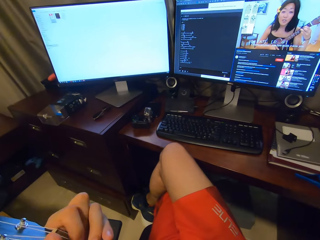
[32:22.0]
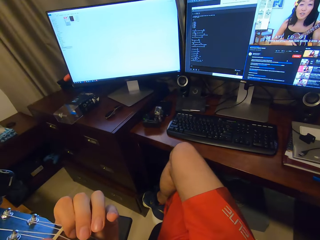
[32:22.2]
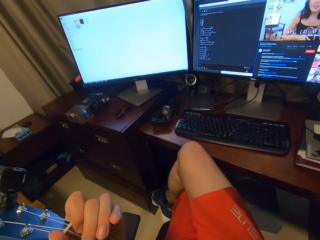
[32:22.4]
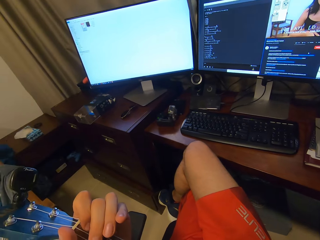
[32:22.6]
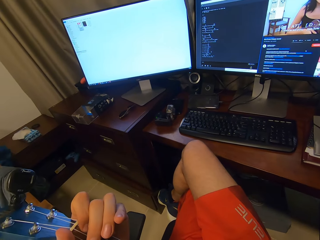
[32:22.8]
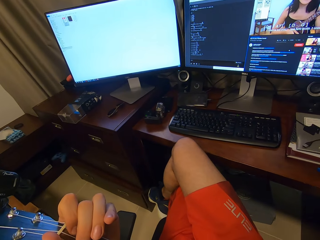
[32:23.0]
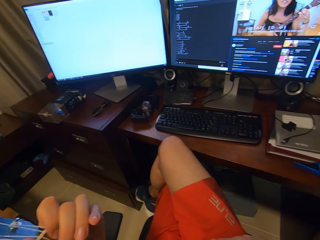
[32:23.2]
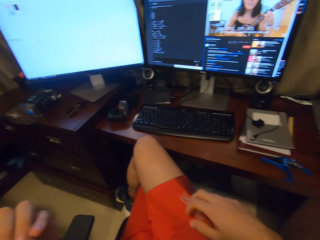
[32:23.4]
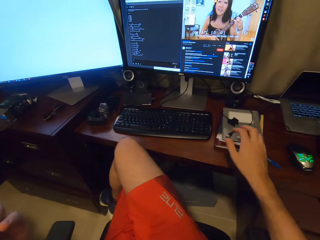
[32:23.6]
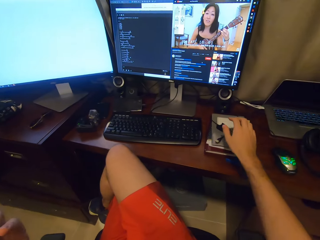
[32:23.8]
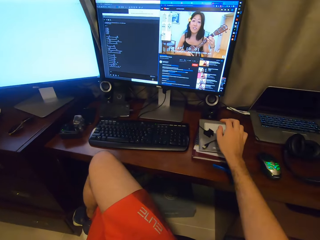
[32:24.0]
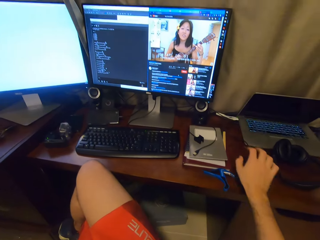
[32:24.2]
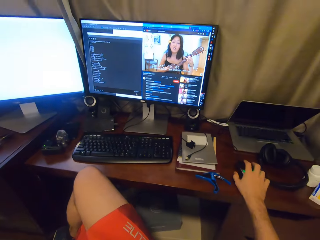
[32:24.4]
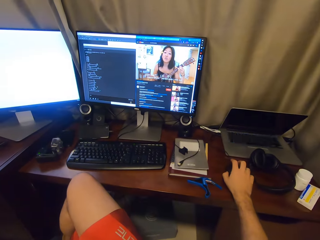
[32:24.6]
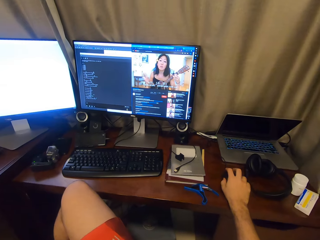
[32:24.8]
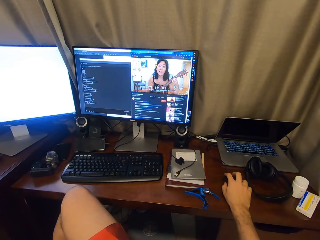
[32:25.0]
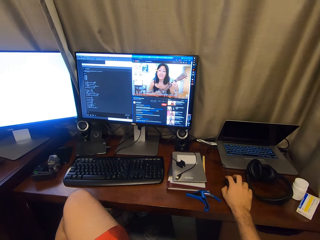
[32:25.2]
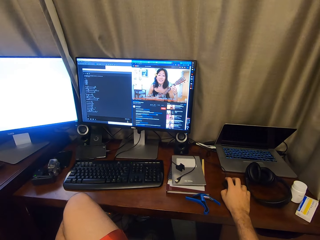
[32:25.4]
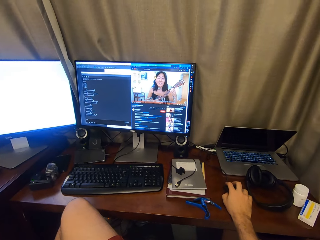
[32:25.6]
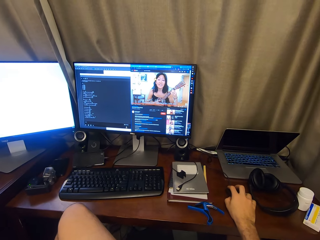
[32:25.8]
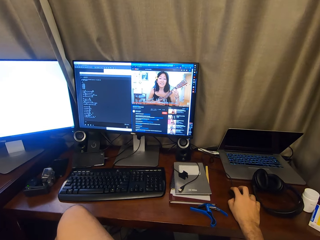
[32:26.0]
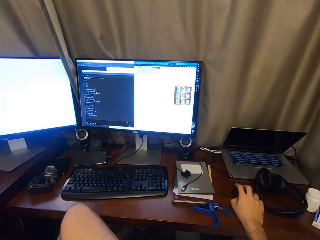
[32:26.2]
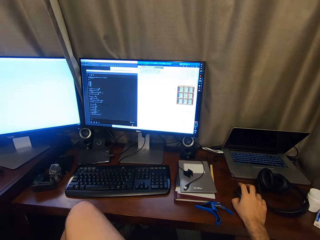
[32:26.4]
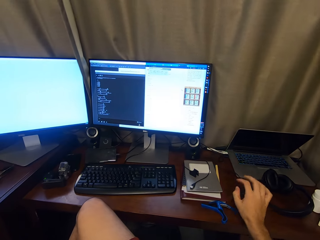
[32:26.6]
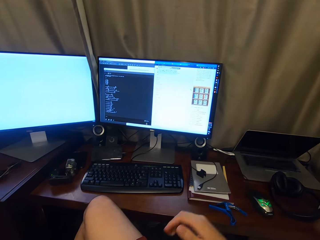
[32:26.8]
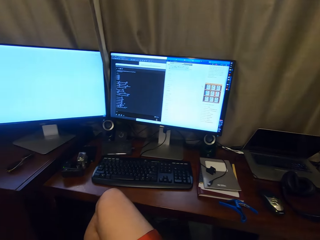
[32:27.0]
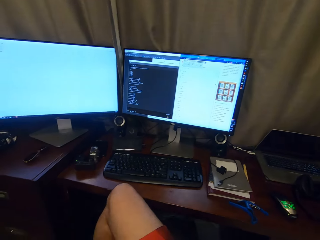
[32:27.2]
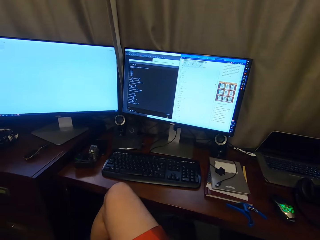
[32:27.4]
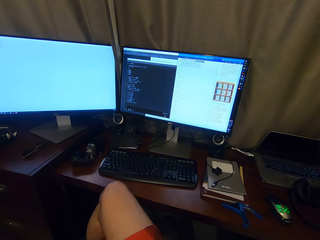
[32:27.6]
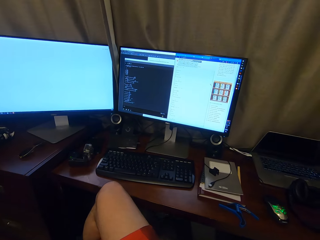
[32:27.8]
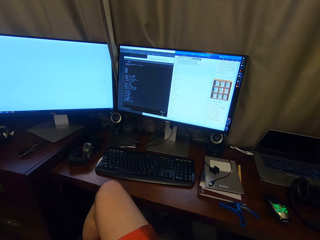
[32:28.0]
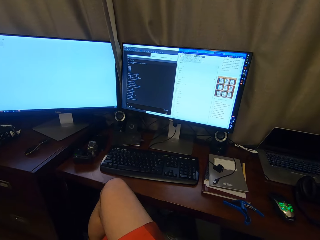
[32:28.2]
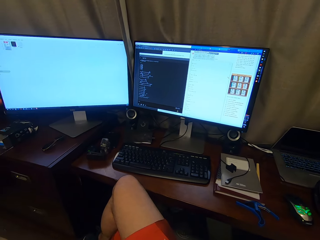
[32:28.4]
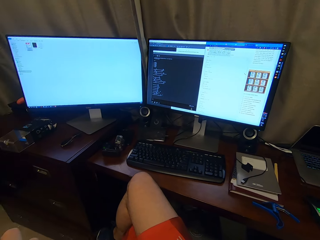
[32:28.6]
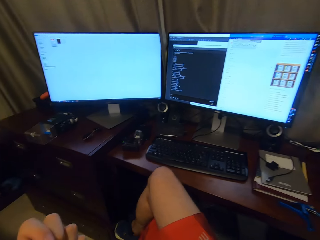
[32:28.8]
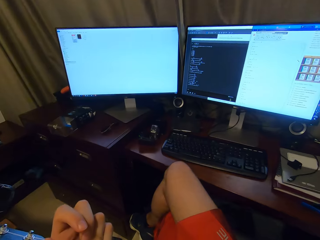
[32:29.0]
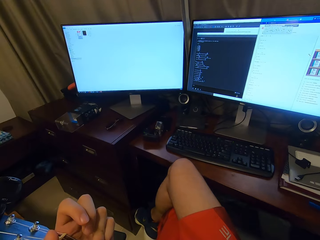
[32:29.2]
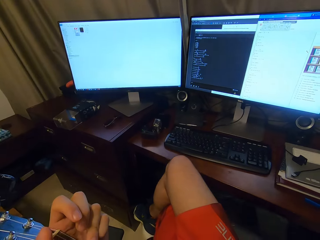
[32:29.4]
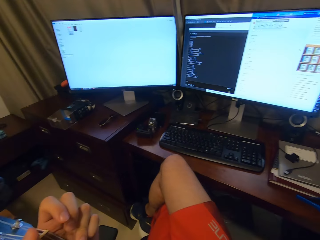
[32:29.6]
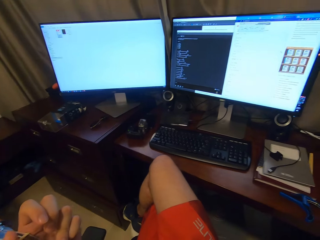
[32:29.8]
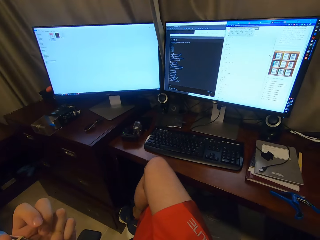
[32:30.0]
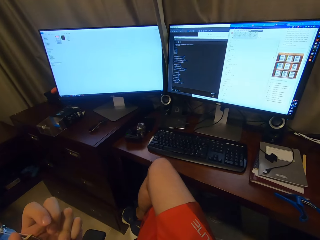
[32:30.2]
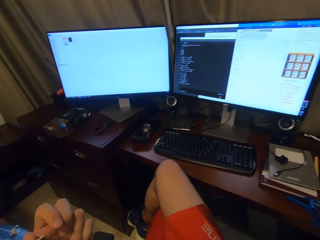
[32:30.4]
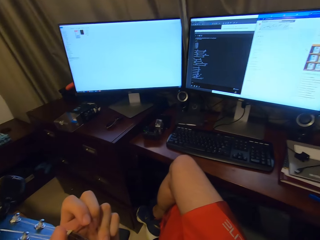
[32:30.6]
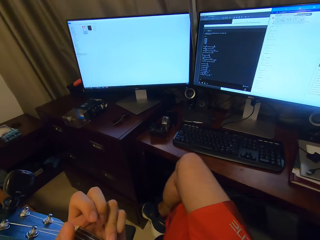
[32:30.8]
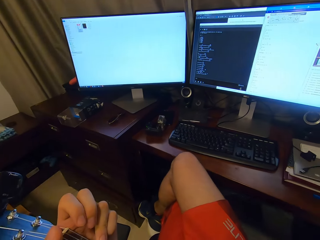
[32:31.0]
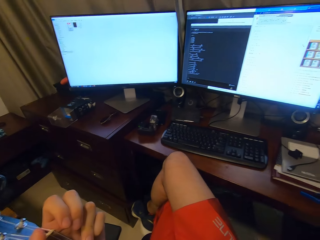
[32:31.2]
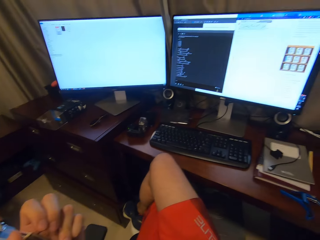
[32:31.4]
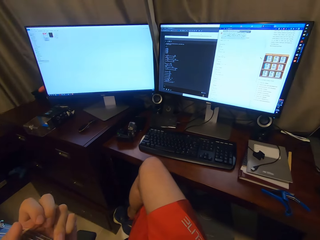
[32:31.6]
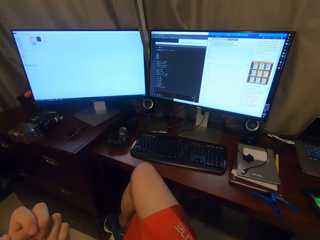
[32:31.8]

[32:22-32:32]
The camera wearer clicks on the mouse. They play the guitar.

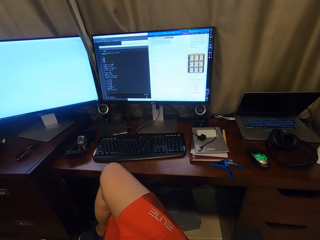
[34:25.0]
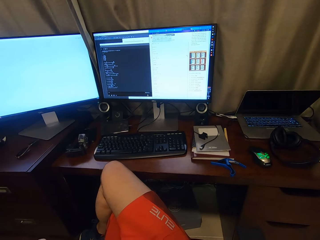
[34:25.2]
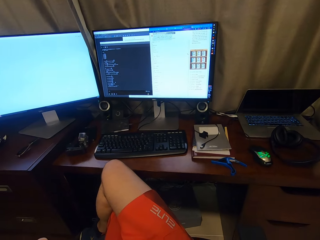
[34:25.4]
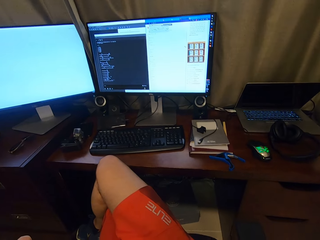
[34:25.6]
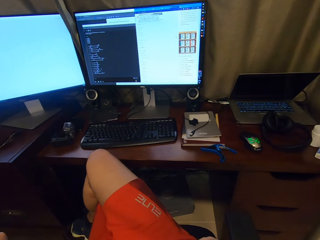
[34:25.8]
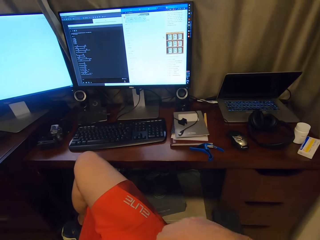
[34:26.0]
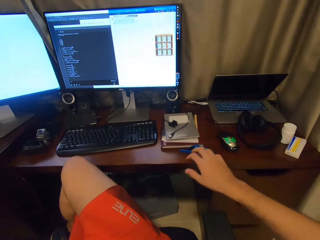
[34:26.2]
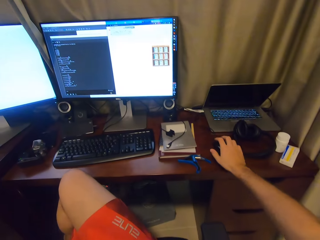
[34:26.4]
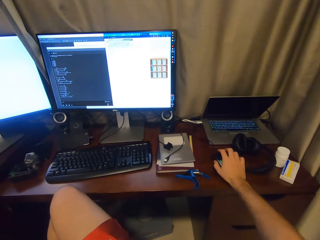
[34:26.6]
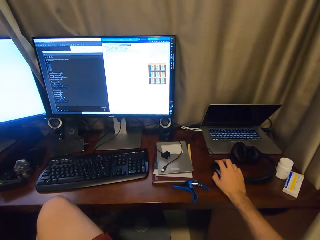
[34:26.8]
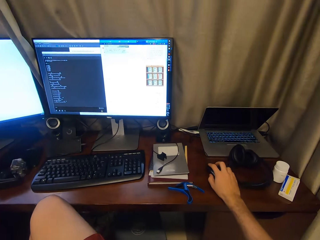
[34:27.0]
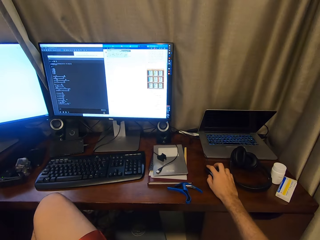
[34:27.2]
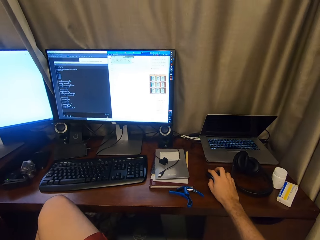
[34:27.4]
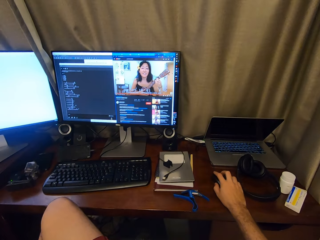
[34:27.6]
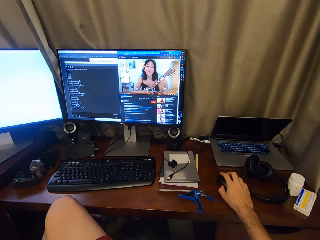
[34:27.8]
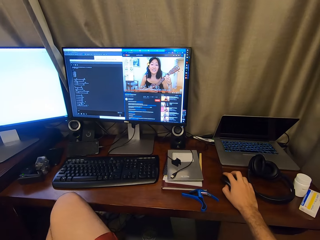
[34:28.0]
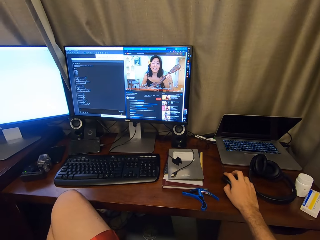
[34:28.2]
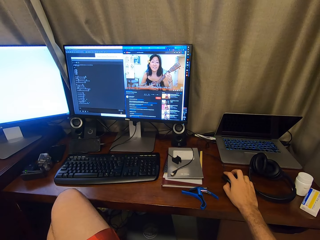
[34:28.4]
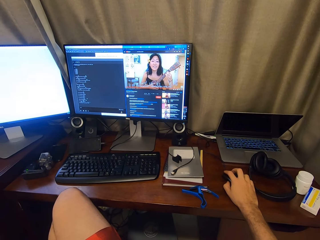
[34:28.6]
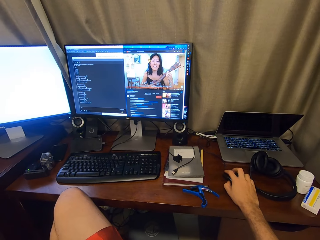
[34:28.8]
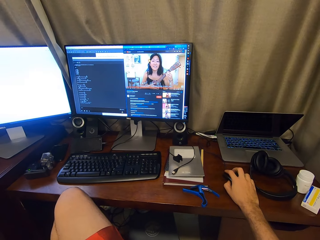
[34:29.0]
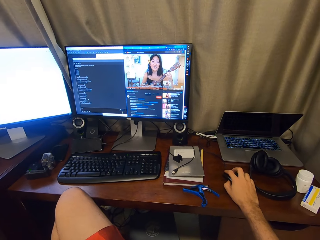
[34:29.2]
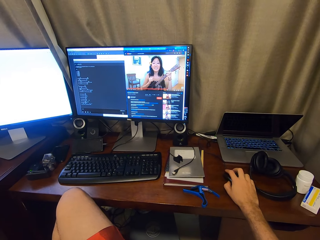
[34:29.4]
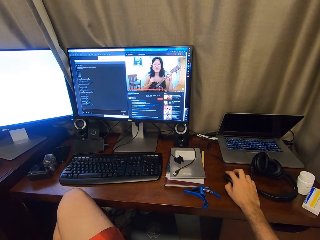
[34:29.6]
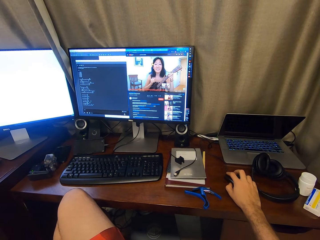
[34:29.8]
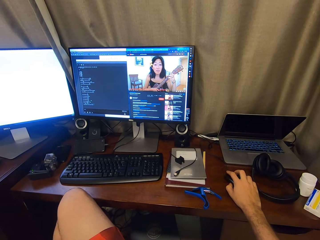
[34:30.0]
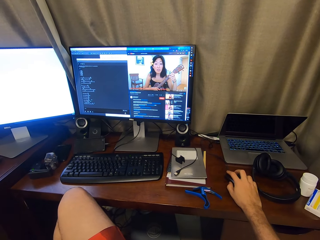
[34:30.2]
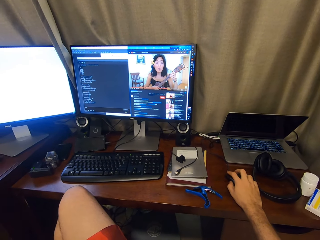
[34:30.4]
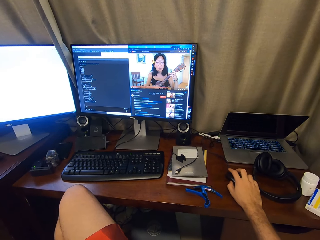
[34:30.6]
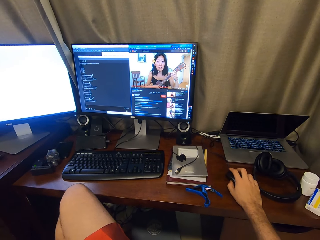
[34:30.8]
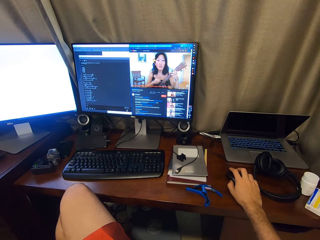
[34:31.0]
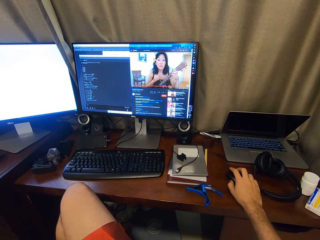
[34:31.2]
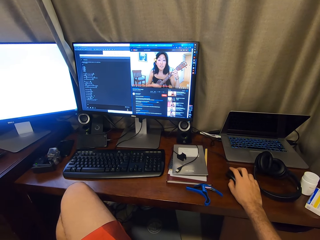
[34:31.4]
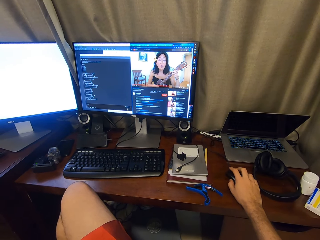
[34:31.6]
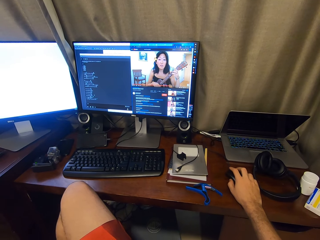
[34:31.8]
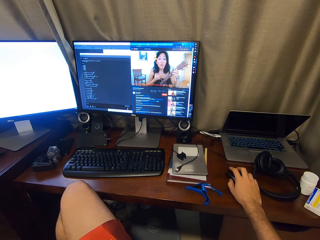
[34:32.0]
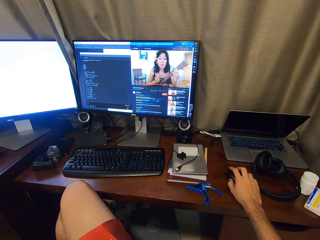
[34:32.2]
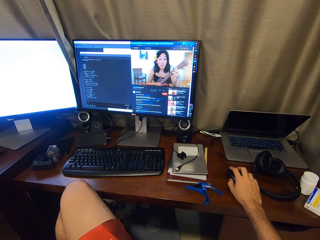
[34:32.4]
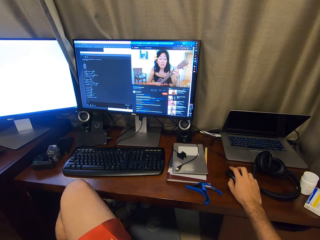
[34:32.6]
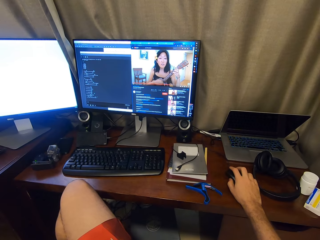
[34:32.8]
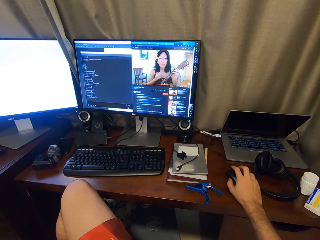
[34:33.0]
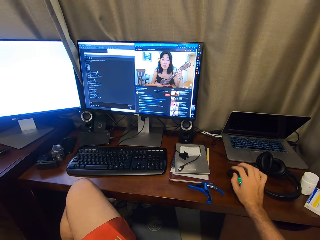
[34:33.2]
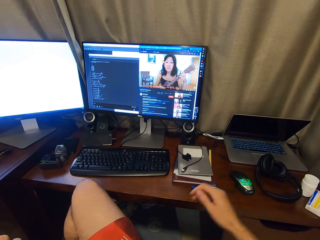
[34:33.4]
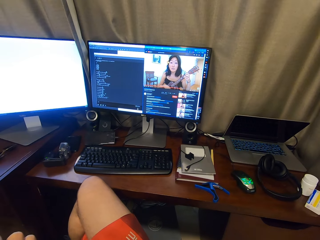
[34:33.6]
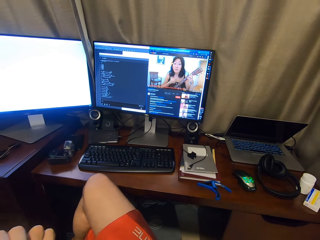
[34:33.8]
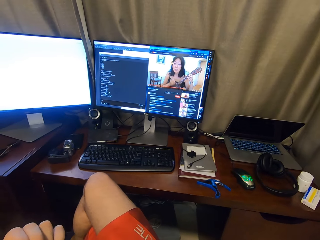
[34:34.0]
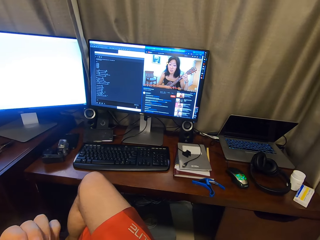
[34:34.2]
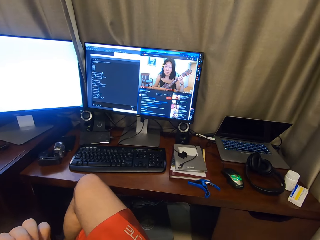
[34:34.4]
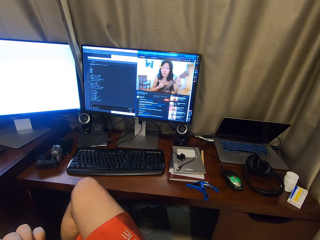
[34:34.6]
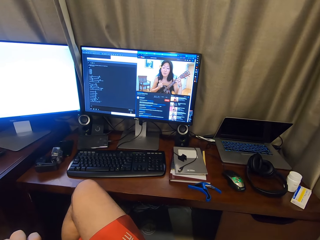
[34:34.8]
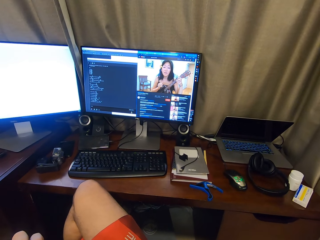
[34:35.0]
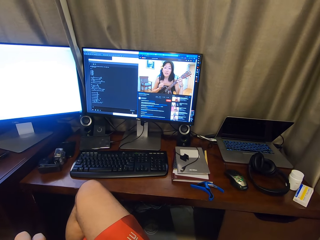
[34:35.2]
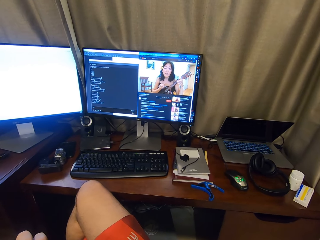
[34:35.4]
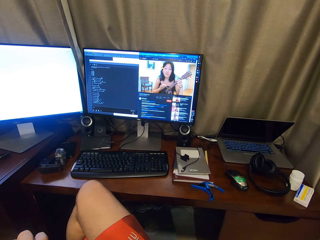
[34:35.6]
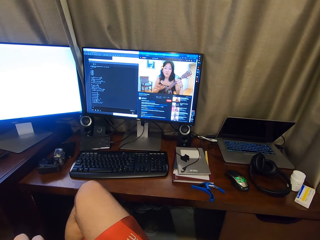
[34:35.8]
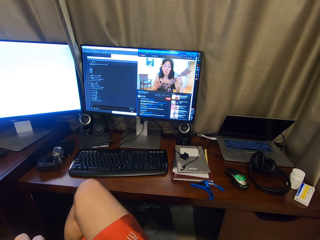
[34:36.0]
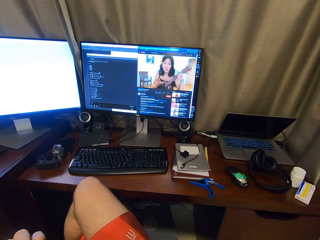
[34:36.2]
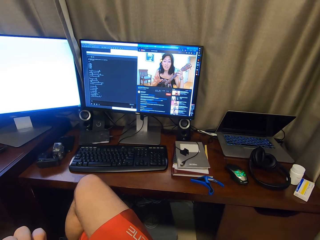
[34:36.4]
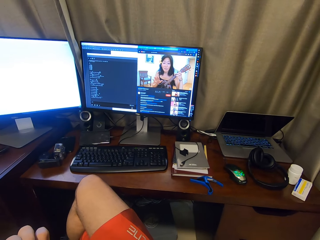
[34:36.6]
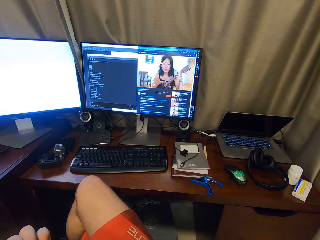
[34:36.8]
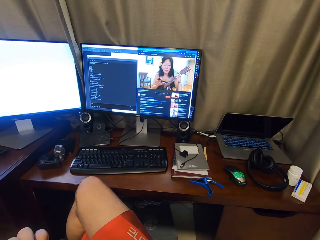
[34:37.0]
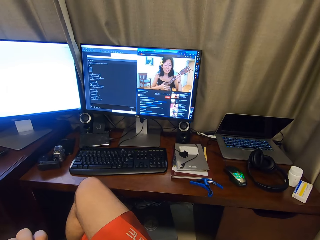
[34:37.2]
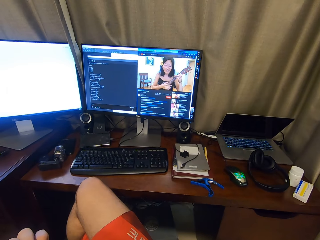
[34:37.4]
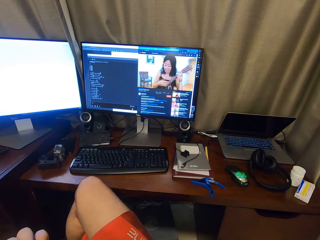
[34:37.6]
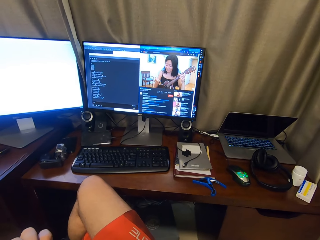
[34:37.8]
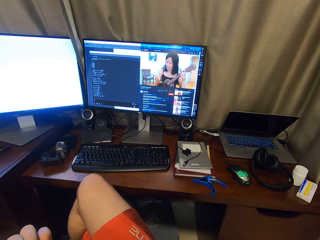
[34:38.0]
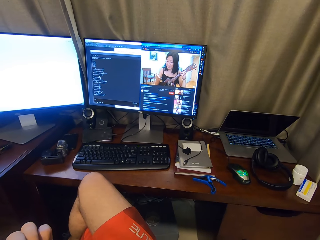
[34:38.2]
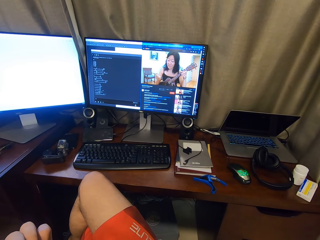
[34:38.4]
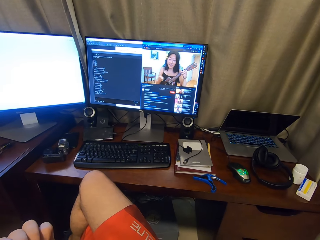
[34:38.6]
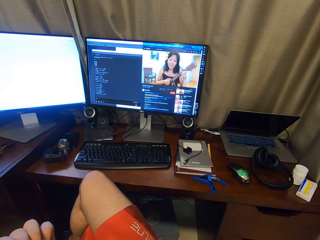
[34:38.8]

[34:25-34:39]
The camera wearer clicks on the mouse. They use the mouse. They play the guitar.
